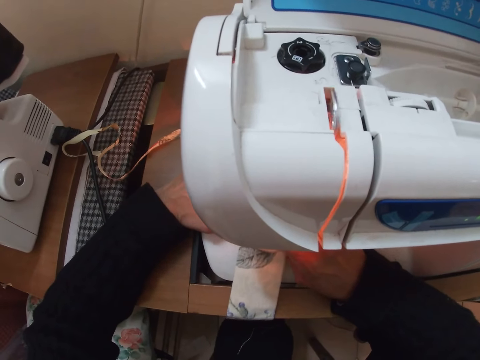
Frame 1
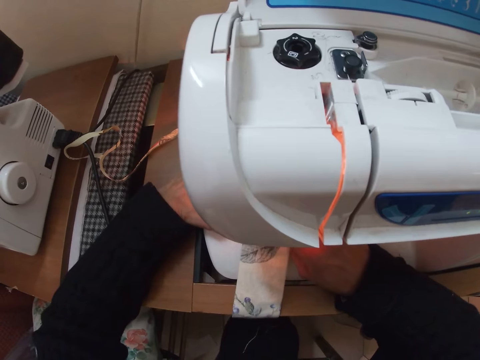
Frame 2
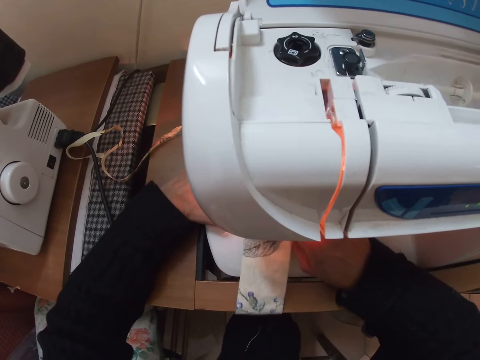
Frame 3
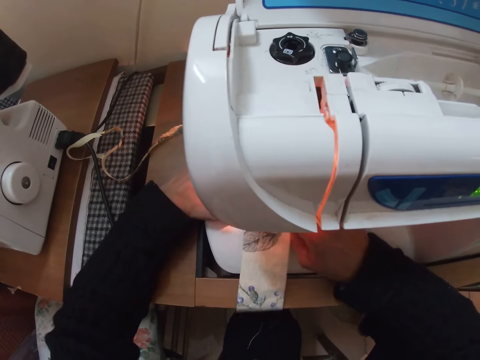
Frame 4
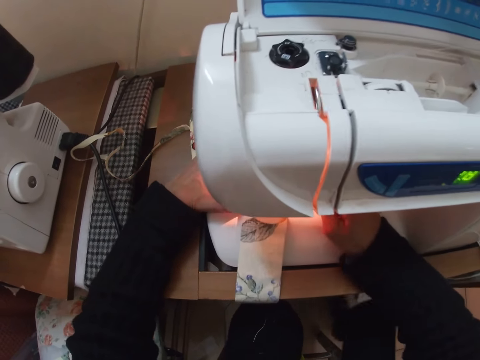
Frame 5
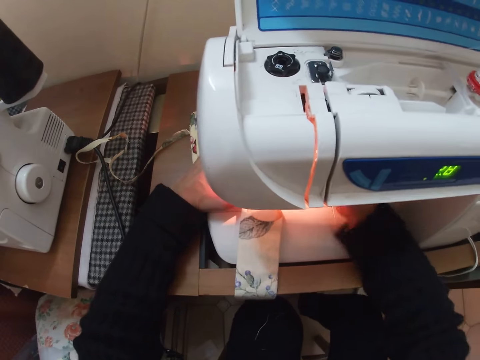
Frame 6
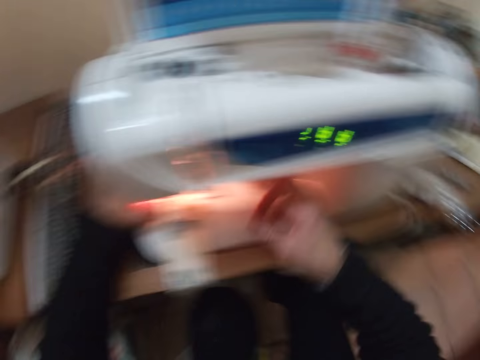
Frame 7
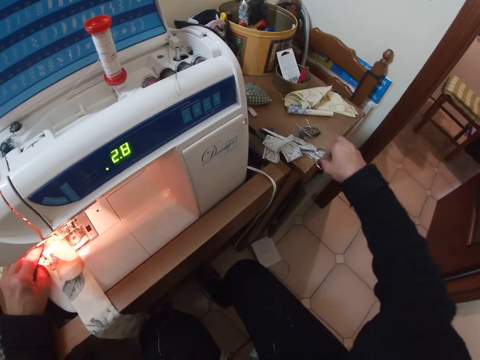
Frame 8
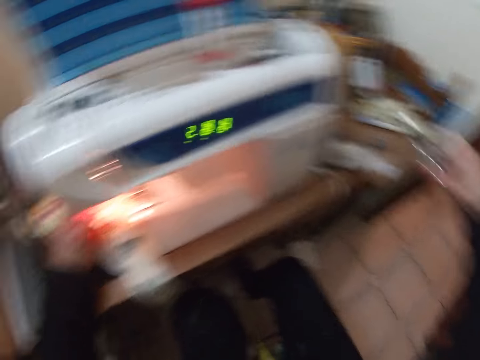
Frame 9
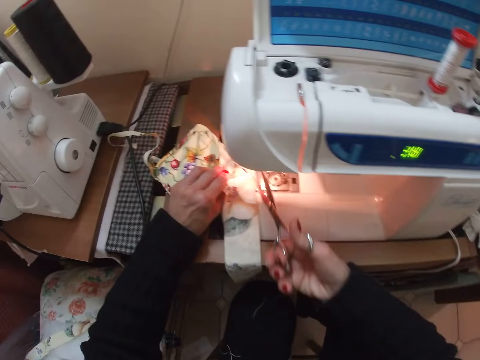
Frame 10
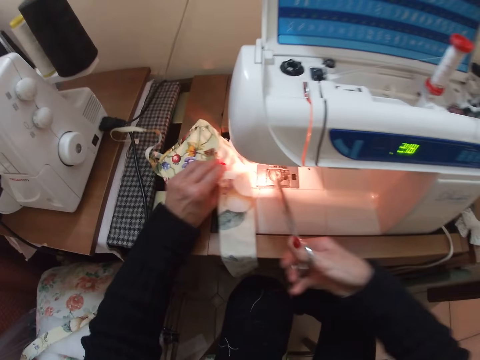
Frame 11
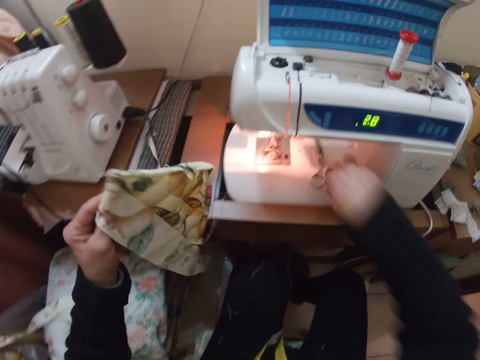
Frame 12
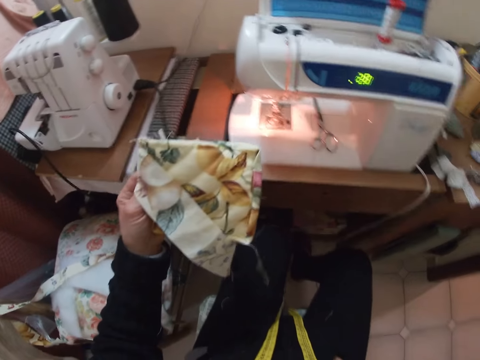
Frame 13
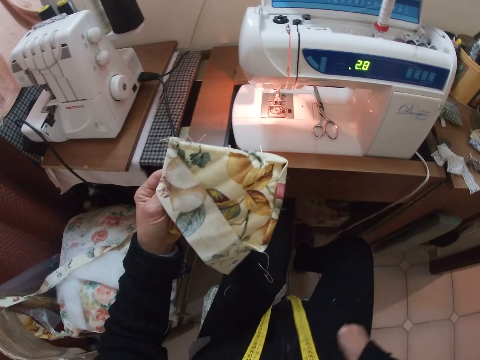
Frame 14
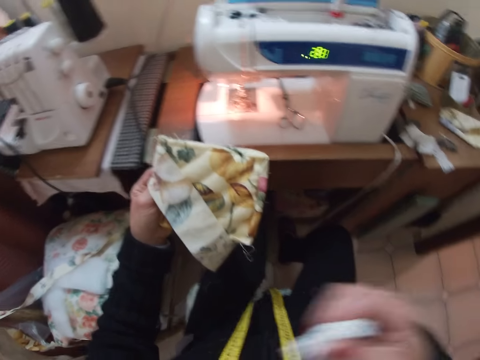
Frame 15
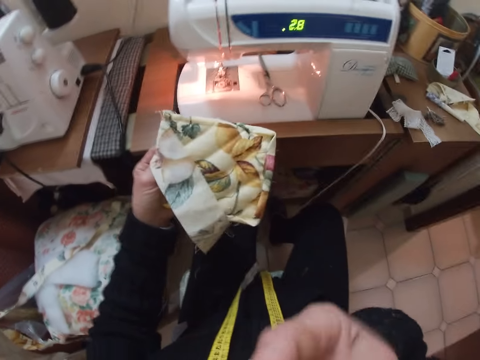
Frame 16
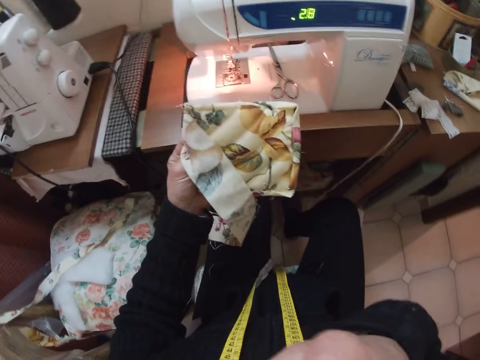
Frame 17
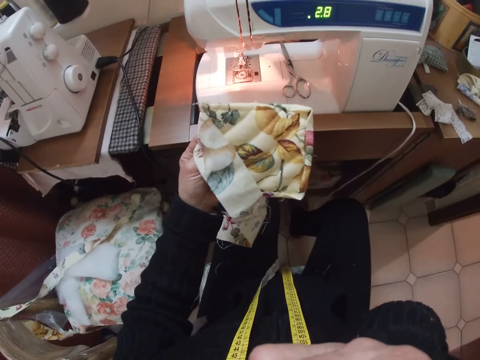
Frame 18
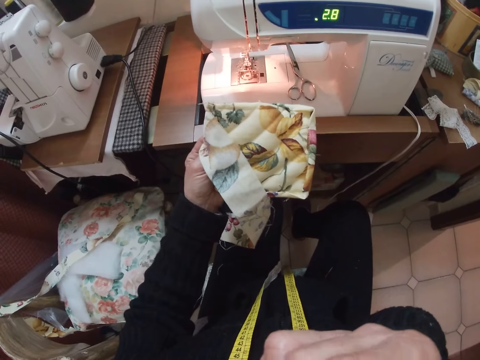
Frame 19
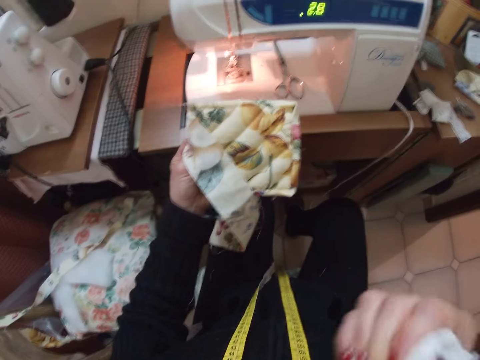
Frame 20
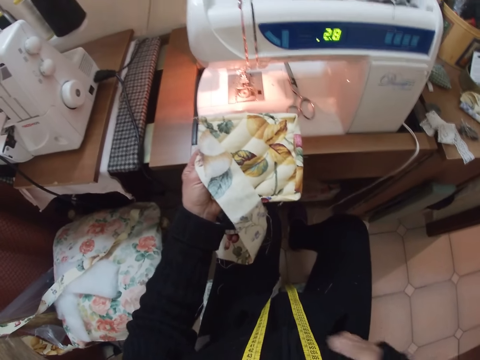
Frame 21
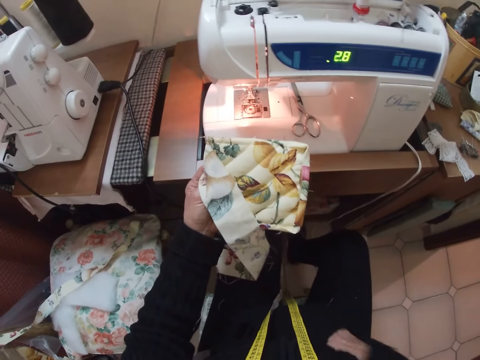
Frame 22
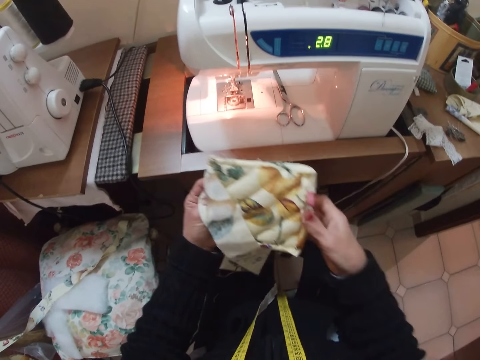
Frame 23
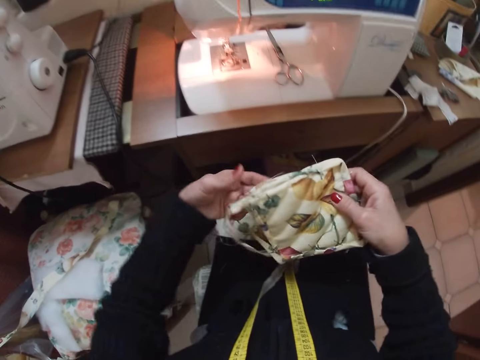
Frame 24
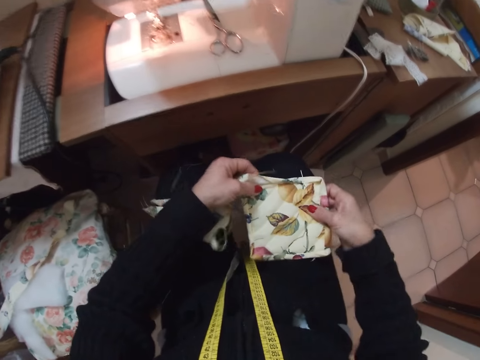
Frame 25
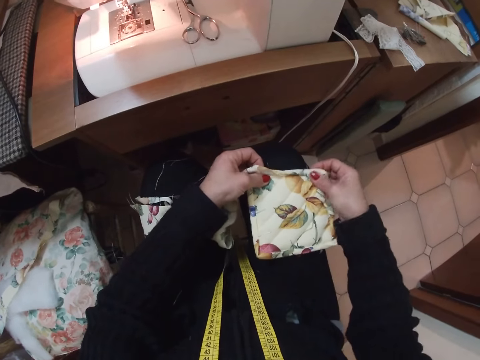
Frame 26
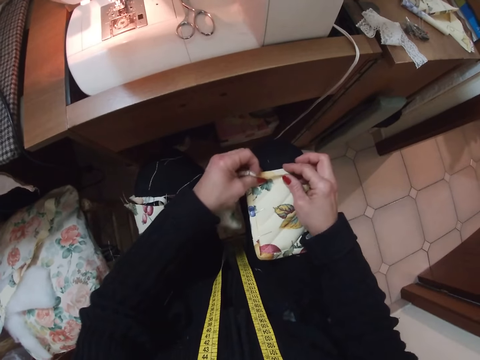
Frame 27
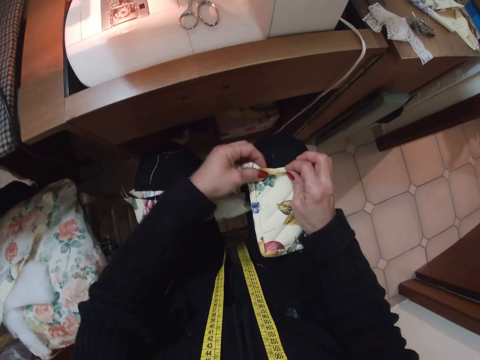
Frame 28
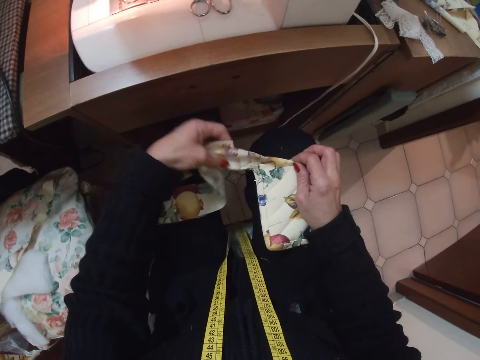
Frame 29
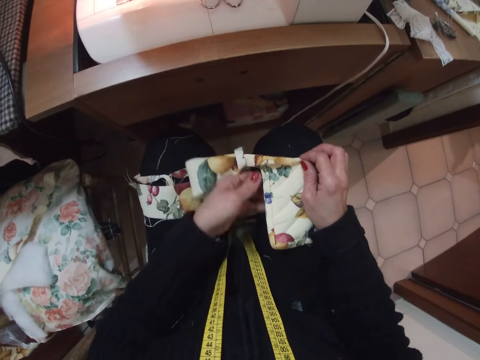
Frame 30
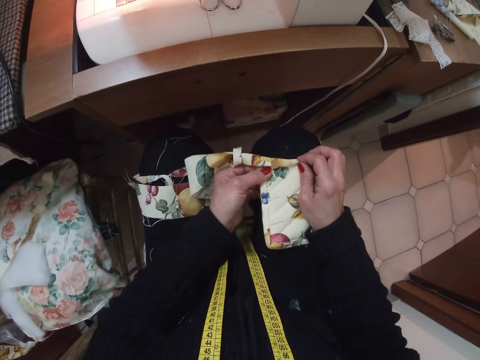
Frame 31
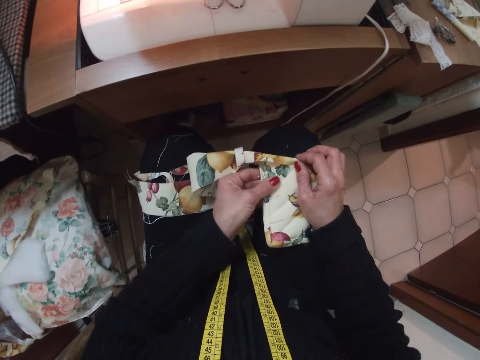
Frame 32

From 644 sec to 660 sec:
The camera wearer raises the presser foot lever. She picks up the scissors from the table with her right hand. She cuts a thread from the fabric with the scissors. She withdraws the cloth from the sewing machine with her left hand. She drops the scissors on the sewing machine with her right hand. She lifts the fabric from the sewing machine. She picks a handkerchief from her pocket. She adjusts a part of her clothing with her right hand. She wipes her nose. She returns the handkerchief to her pocket. She adjusts the cloth with both hands. She holds the fabric, places the fabric on her thigh and folds the fabric.

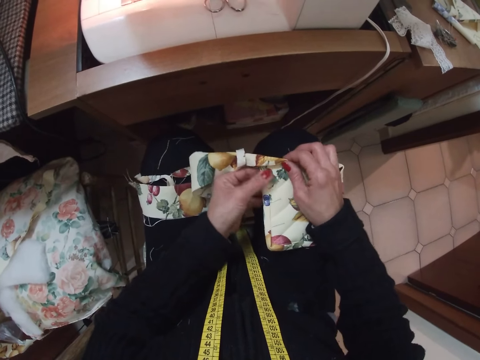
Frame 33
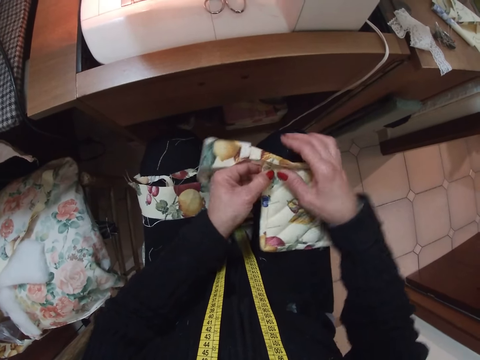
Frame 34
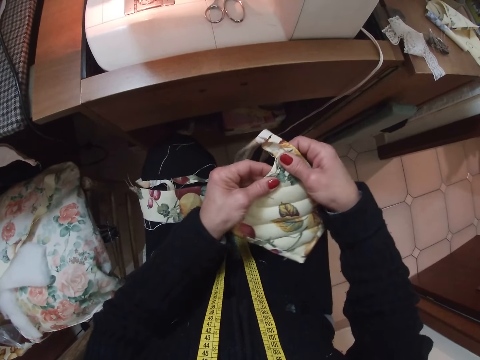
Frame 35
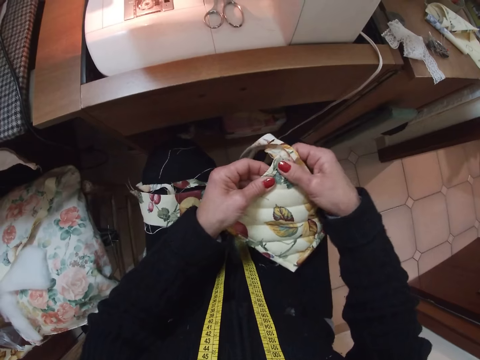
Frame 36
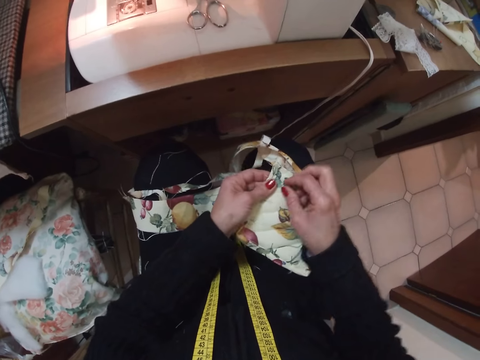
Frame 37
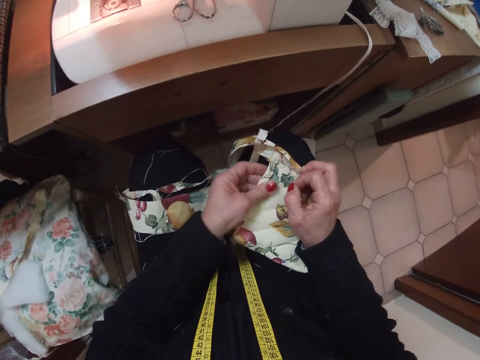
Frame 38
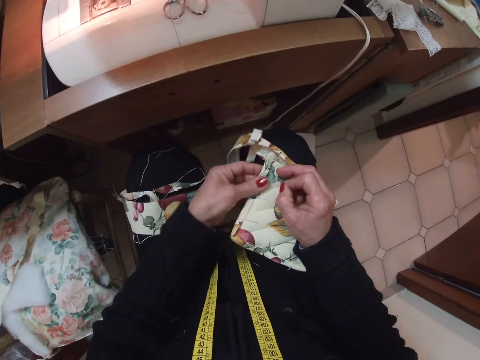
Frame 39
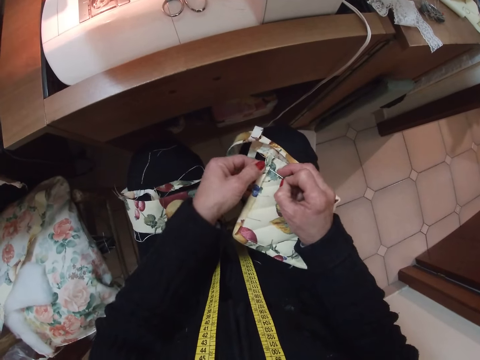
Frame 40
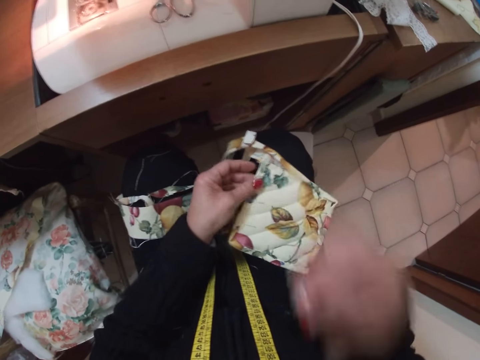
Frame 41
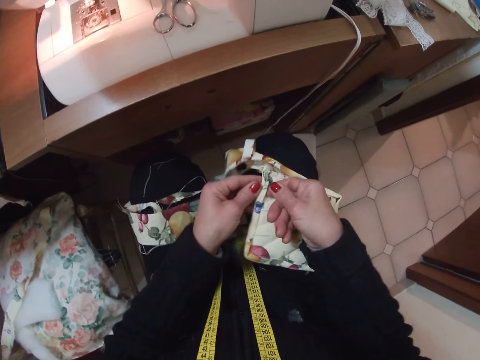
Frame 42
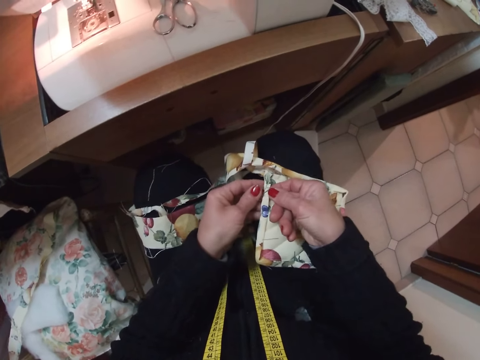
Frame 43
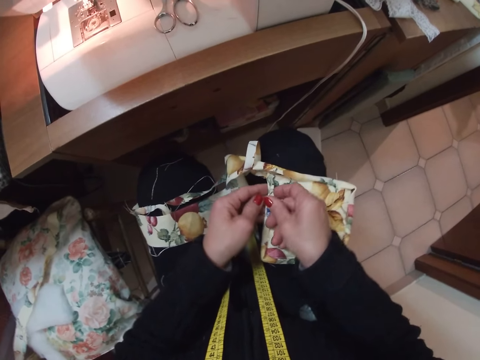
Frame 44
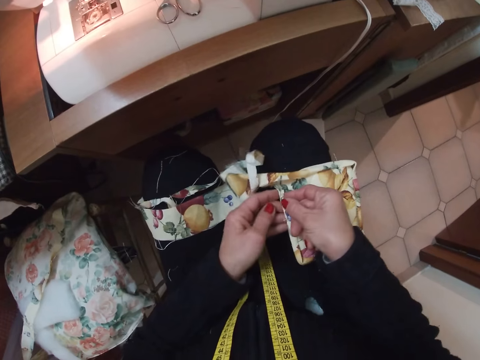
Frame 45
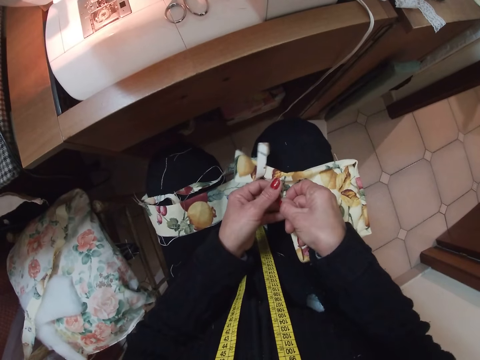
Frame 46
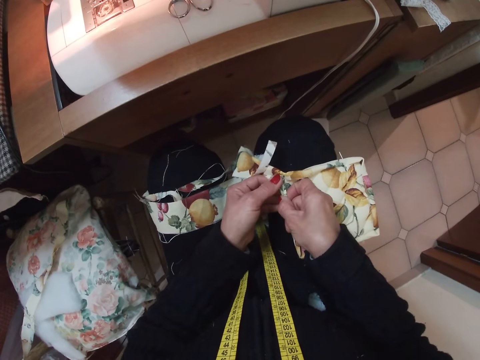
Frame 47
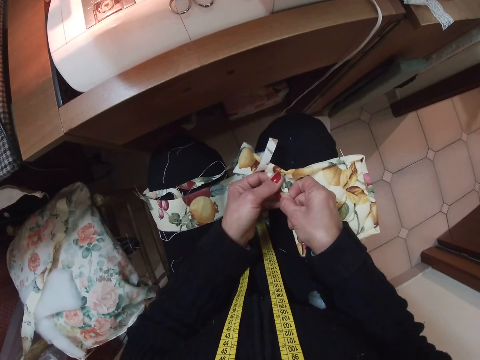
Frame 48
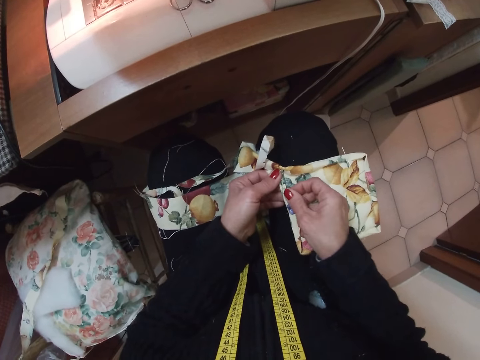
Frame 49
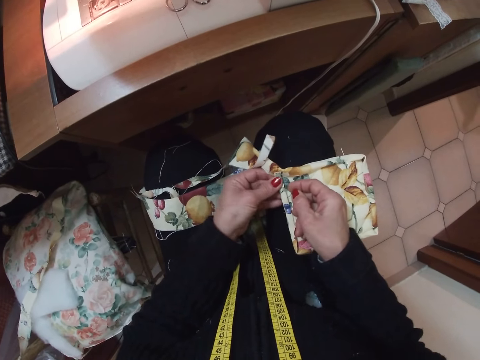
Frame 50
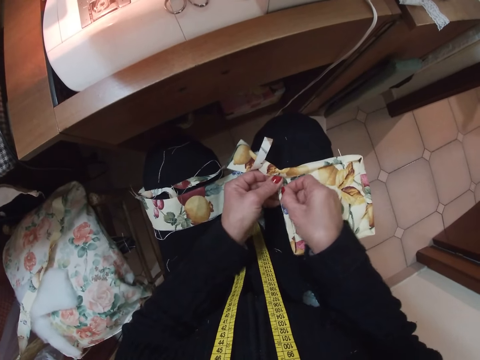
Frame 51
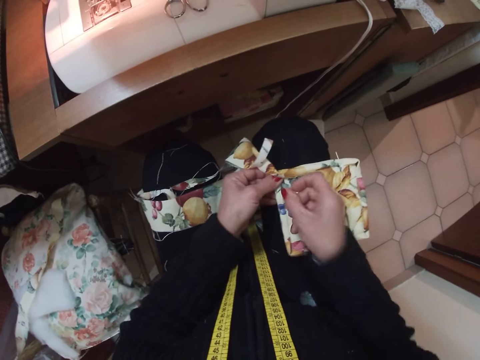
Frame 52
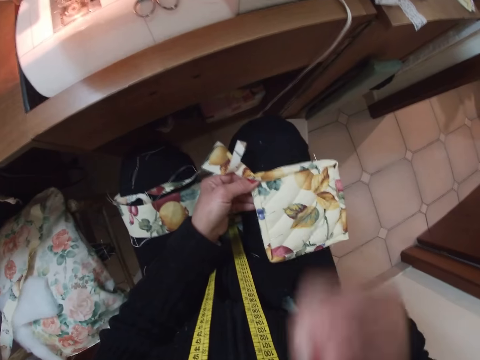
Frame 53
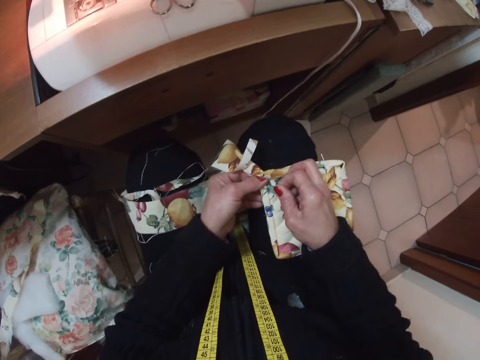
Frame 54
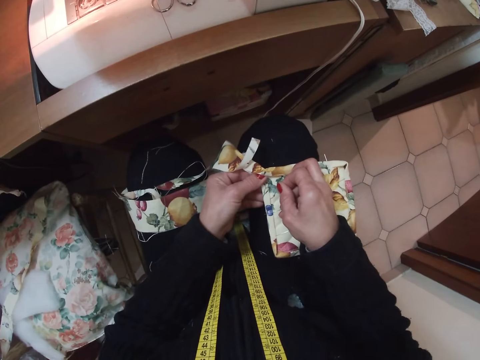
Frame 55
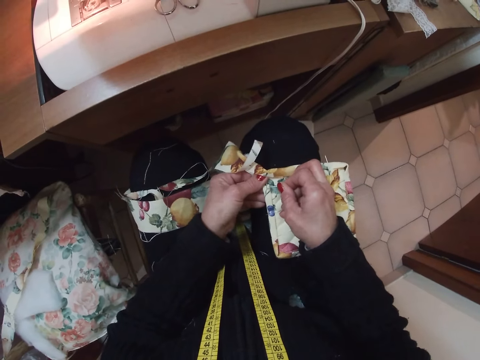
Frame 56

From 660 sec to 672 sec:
The camera wearer aligns the fabric or cloth. She removes a needle or pin from the cloth with her right hand. She puts the needle from the cloth to her body with her right hand. She folds the edge of the fabric. She adjusts the cloth with both hands. She picks the needle from her body with her right hand. She places the pin on the fabric.
